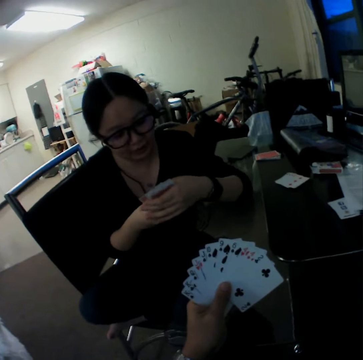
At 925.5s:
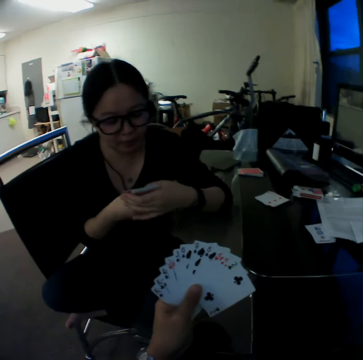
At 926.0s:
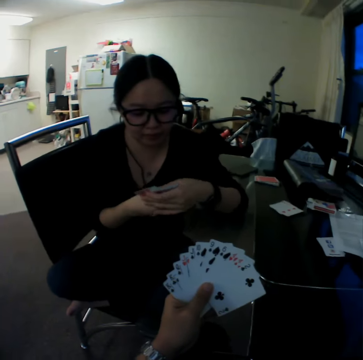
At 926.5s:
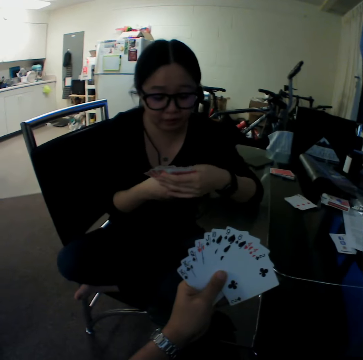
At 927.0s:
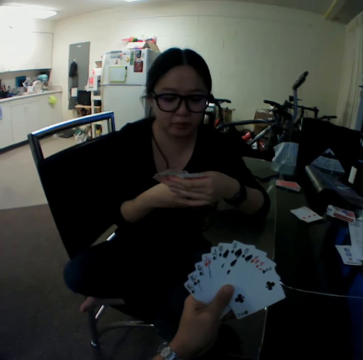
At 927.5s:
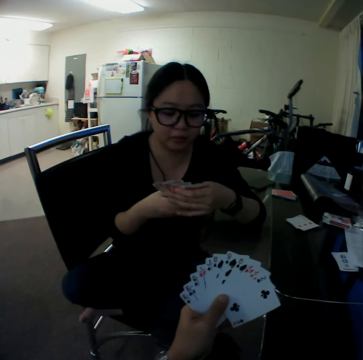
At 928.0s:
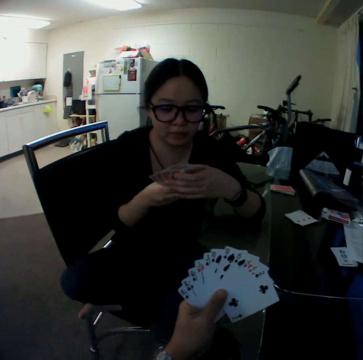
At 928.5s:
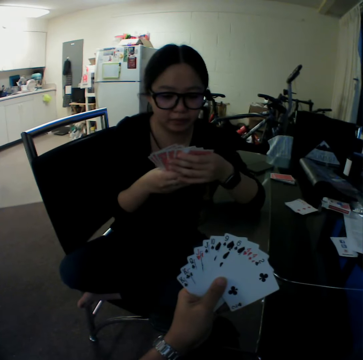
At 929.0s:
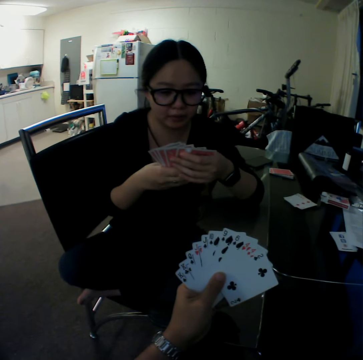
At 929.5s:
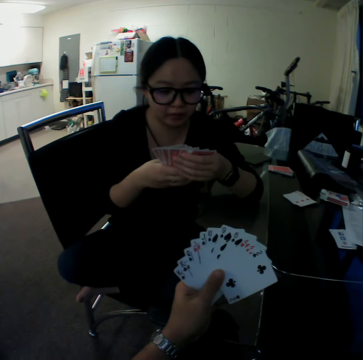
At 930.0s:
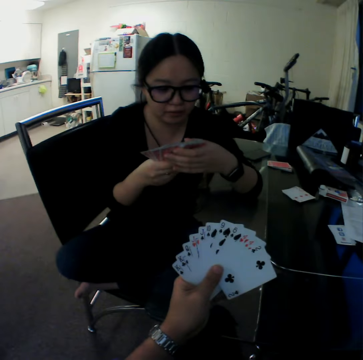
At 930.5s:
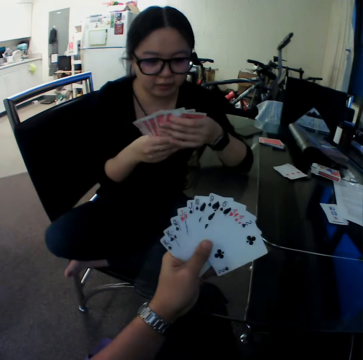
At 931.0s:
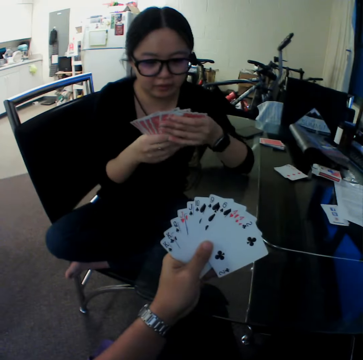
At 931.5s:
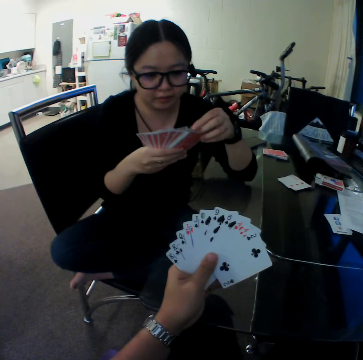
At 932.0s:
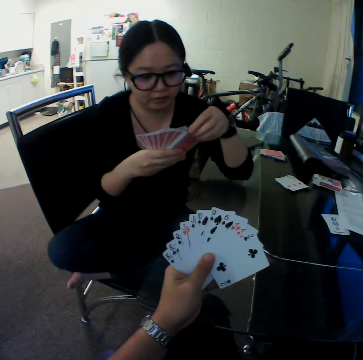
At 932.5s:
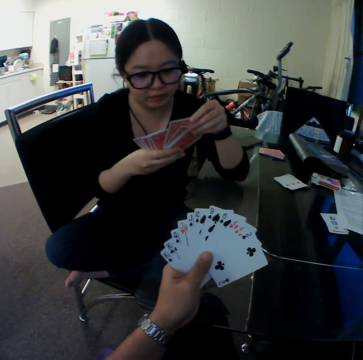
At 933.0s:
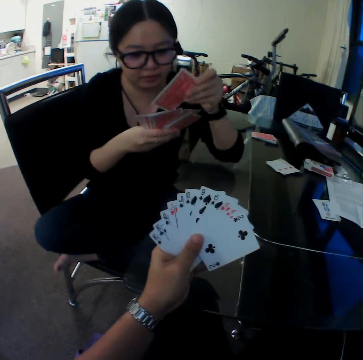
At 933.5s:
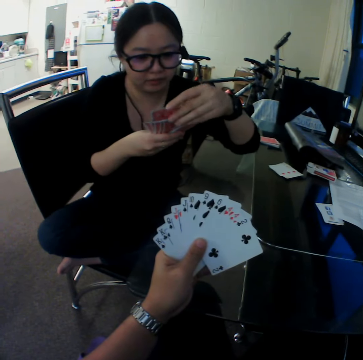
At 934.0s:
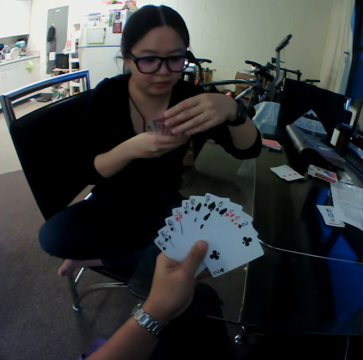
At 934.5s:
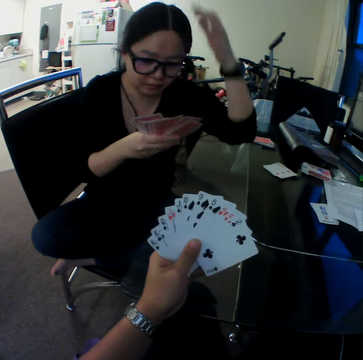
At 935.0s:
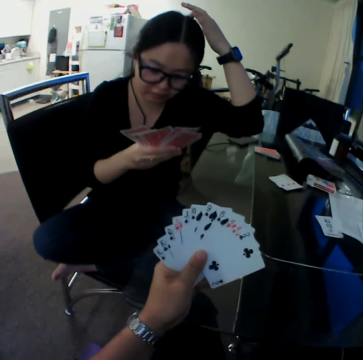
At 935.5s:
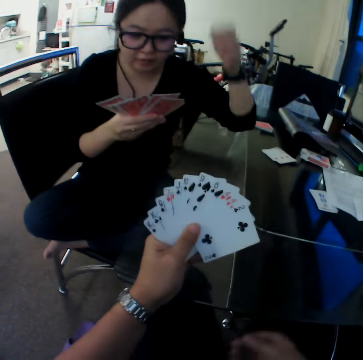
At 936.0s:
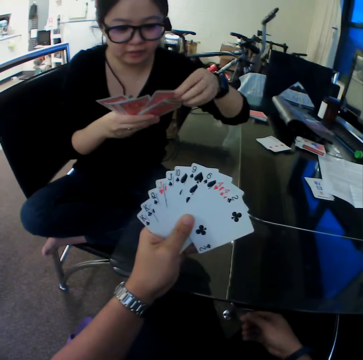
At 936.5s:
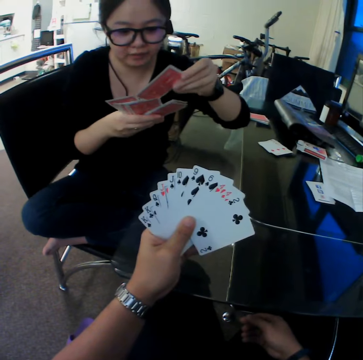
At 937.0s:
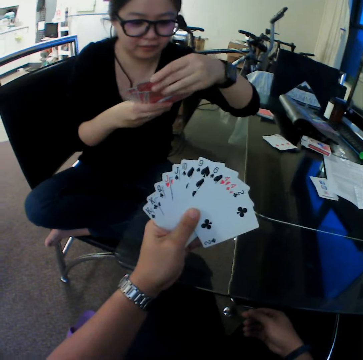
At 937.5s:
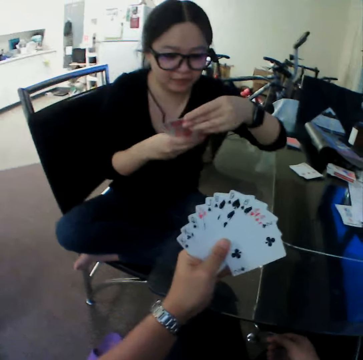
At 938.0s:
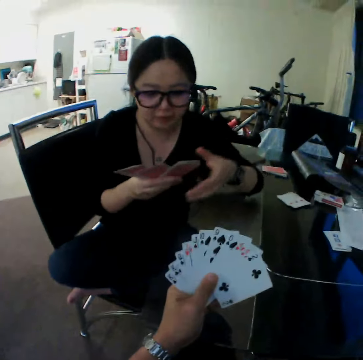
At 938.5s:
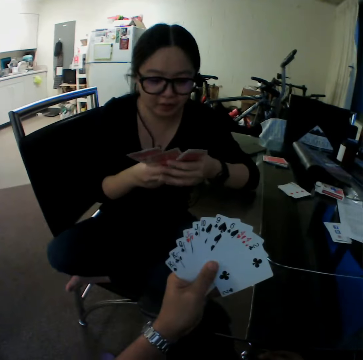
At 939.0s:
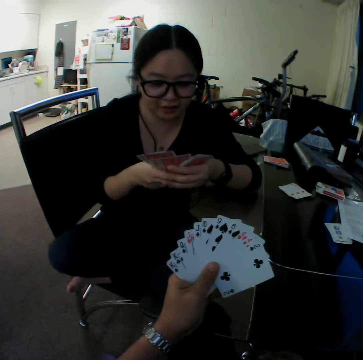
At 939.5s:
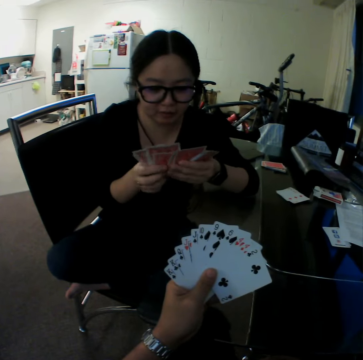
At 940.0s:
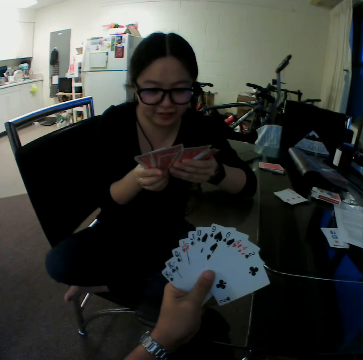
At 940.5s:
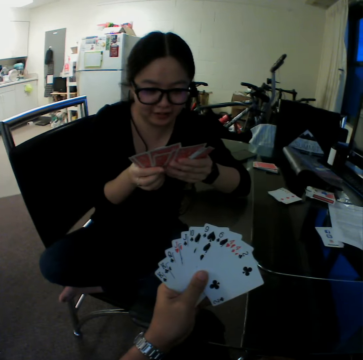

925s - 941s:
The woman looks through the cards. She arranges the cards in her hands. She arranges the cards. She scratches her hair with her left hand. She arranges the cards in her hands.

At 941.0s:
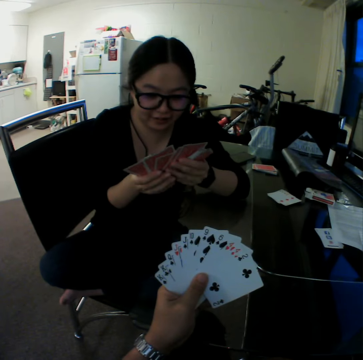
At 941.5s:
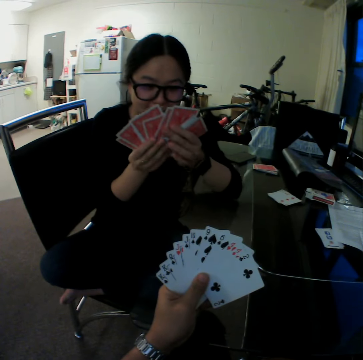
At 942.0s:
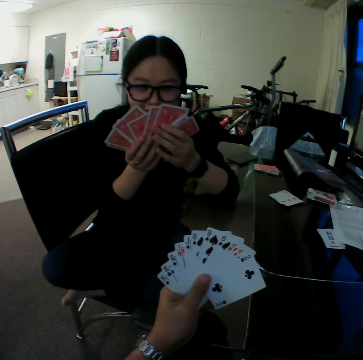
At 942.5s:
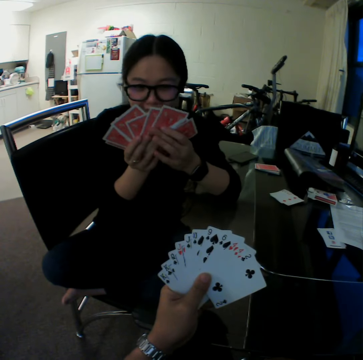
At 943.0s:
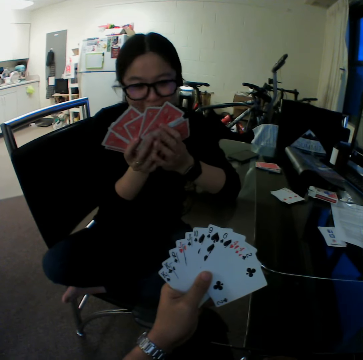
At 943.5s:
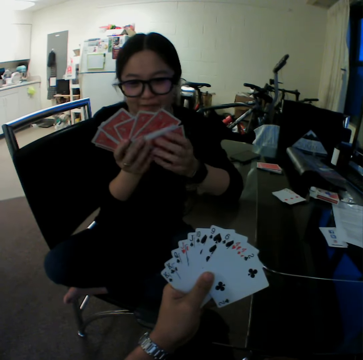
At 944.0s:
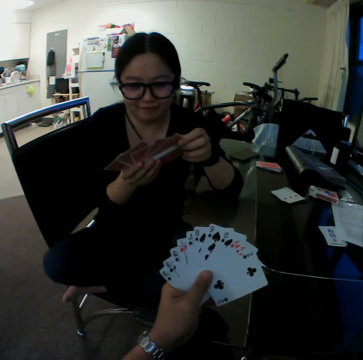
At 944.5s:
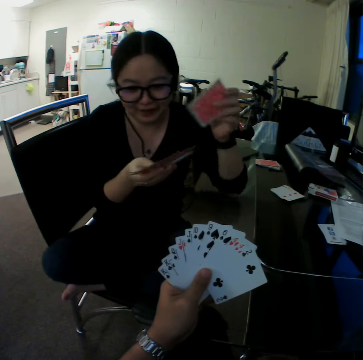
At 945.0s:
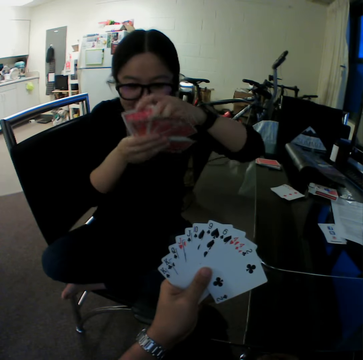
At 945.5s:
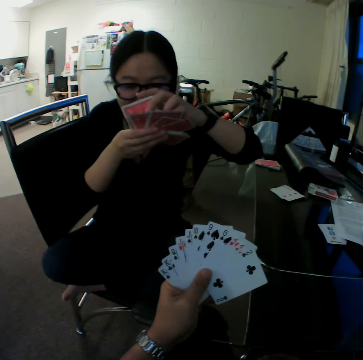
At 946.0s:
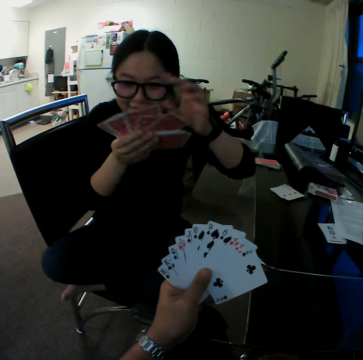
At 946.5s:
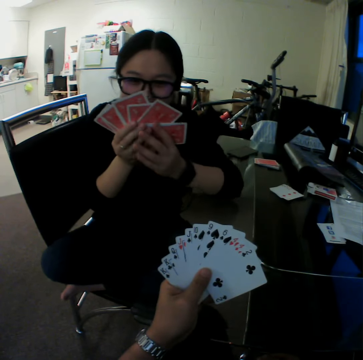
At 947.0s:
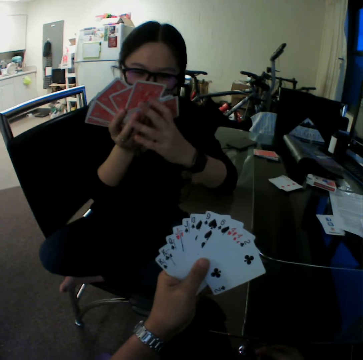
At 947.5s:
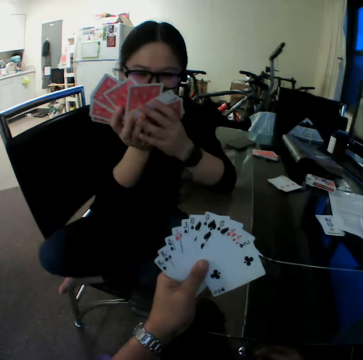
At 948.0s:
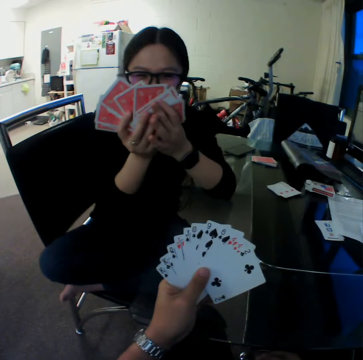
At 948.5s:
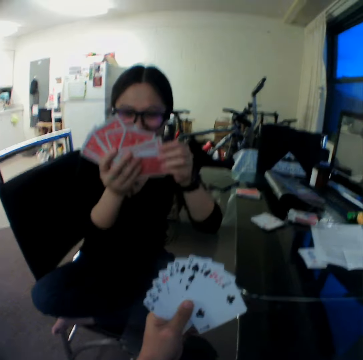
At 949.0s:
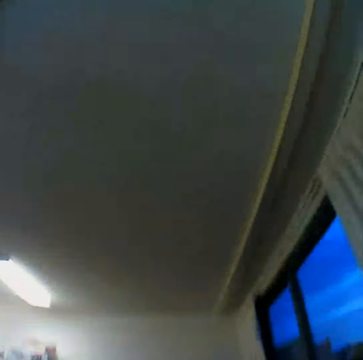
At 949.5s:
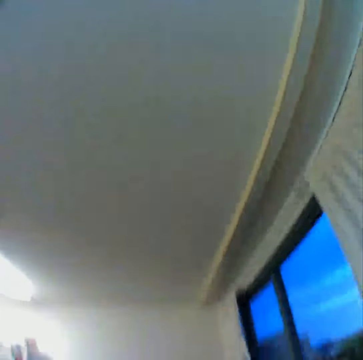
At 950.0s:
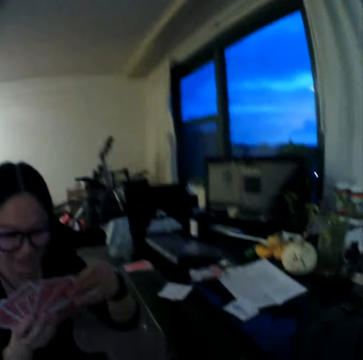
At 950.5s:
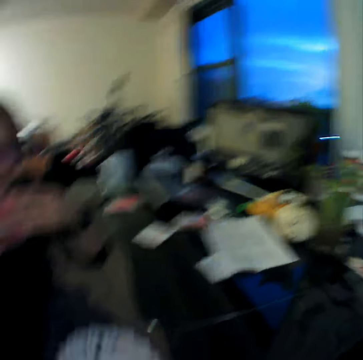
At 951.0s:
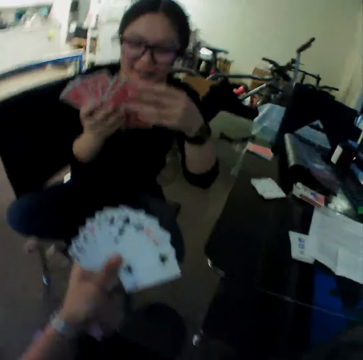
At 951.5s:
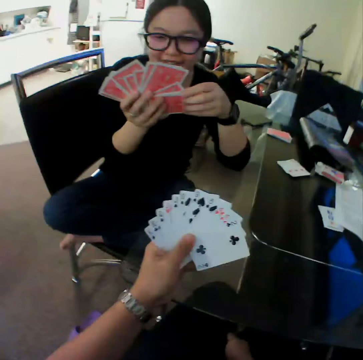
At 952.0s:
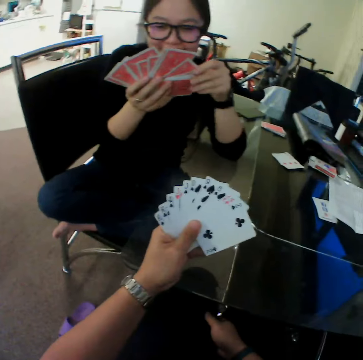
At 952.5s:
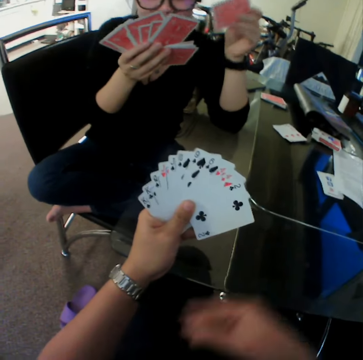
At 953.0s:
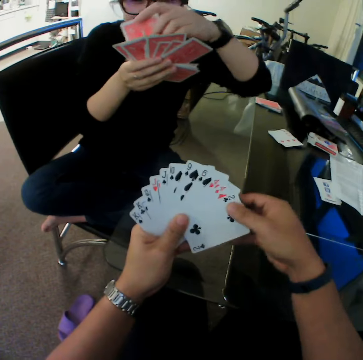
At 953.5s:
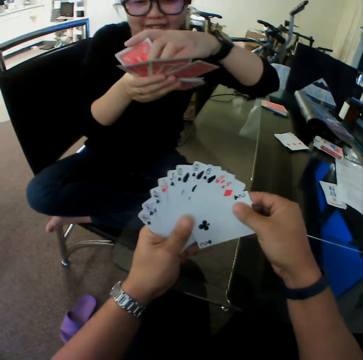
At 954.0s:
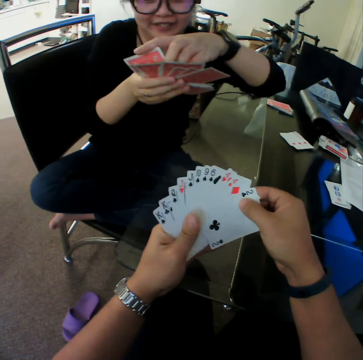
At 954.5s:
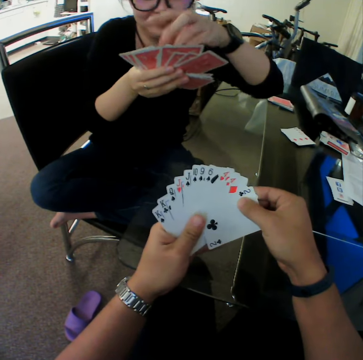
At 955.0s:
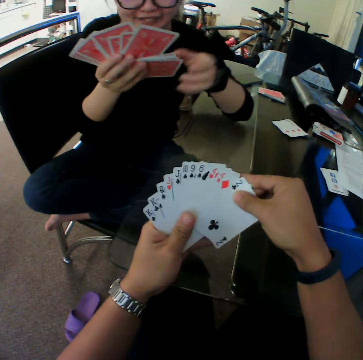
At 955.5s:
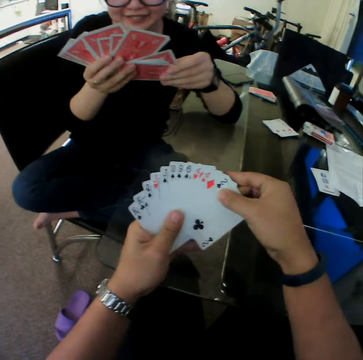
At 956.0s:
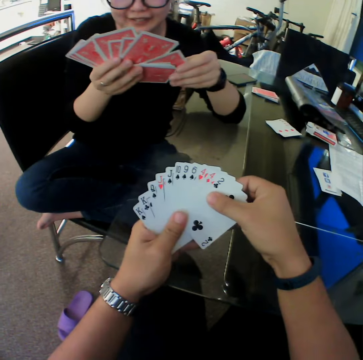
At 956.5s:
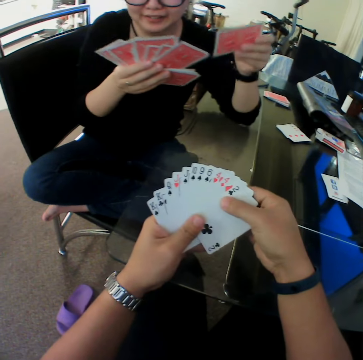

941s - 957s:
The camera wearer moves the cards in his left hand with his right hand.

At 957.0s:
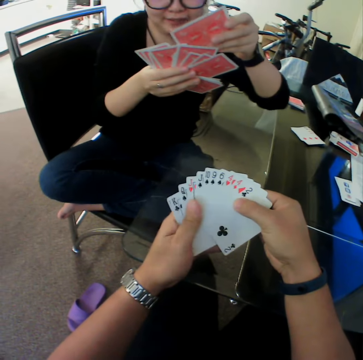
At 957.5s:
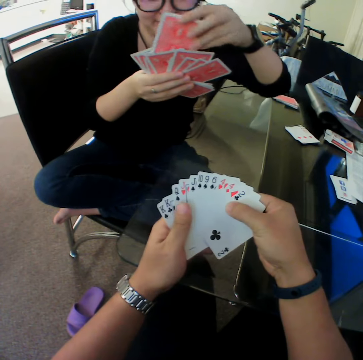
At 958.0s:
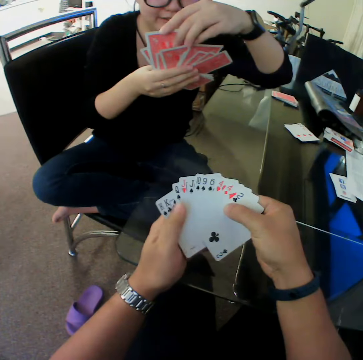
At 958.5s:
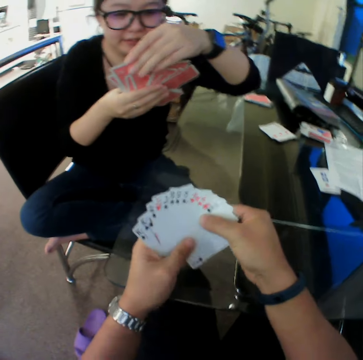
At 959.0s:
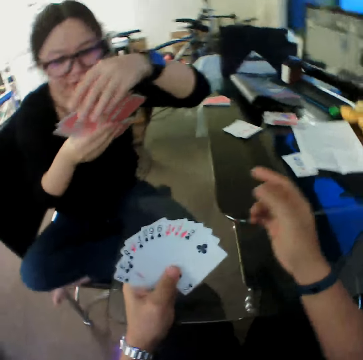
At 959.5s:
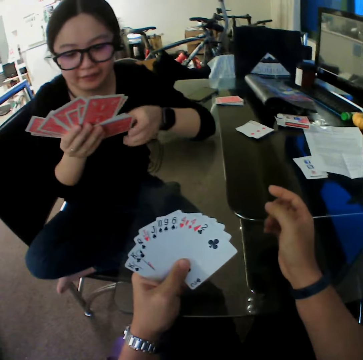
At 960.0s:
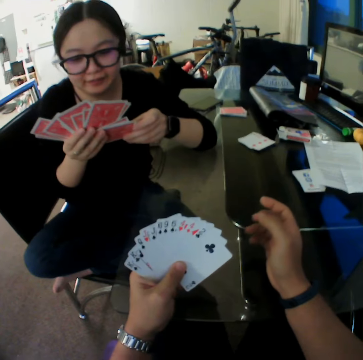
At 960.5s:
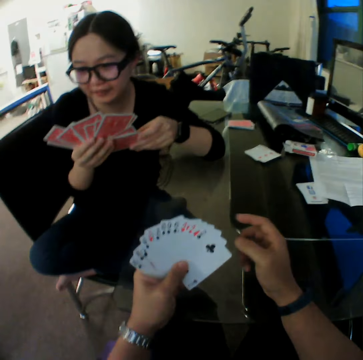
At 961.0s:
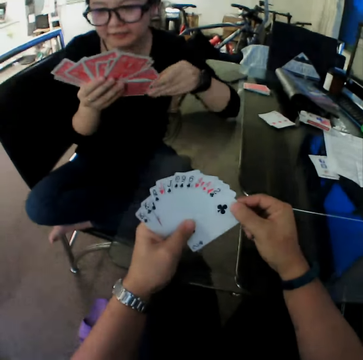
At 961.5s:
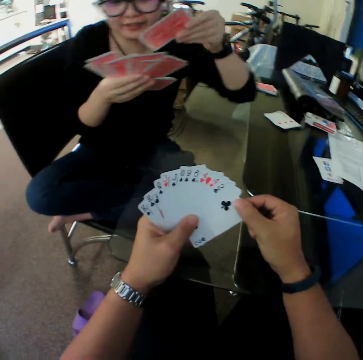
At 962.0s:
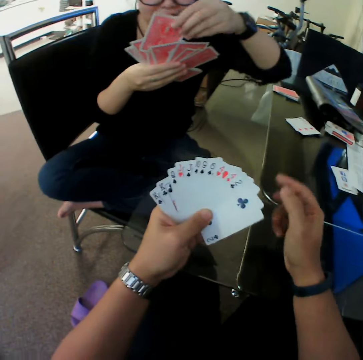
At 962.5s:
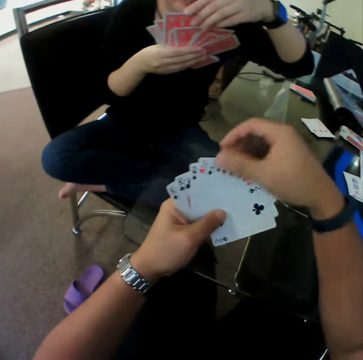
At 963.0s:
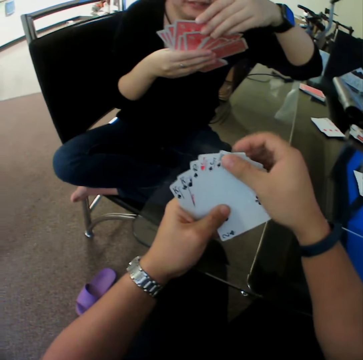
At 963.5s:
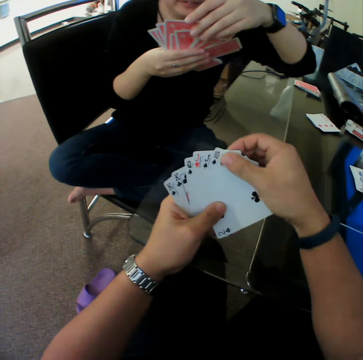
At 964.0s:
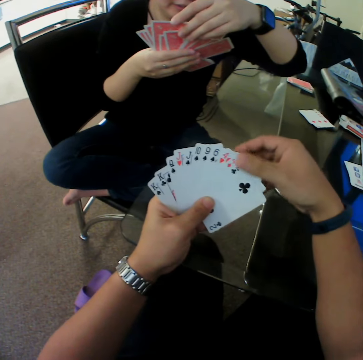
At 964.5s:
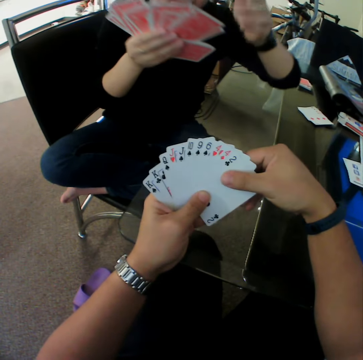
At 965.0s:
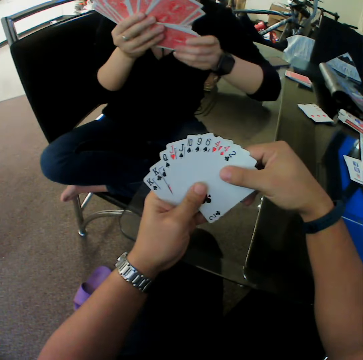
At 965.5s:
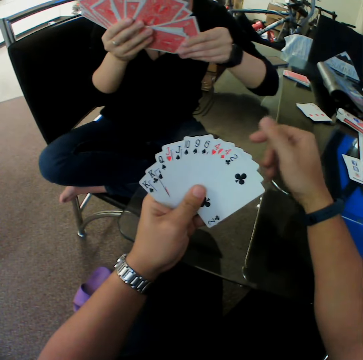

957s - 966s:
The camera wearer moves the cards in his left hand with his right hand.
